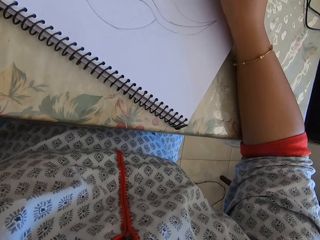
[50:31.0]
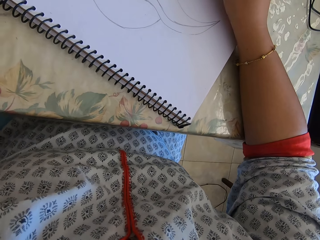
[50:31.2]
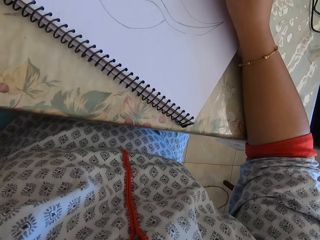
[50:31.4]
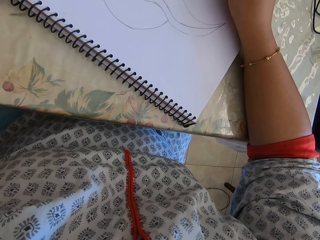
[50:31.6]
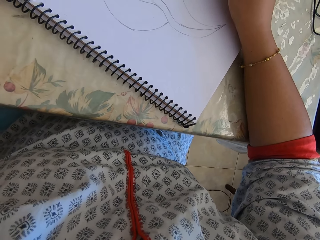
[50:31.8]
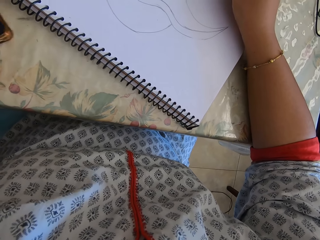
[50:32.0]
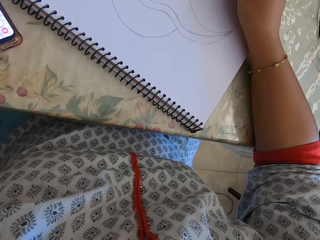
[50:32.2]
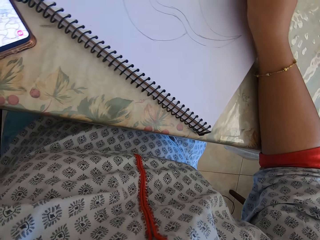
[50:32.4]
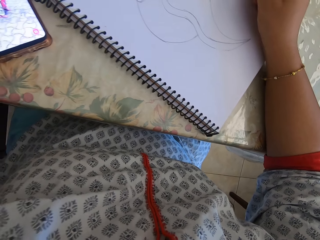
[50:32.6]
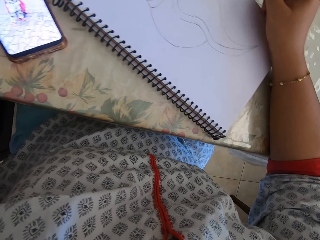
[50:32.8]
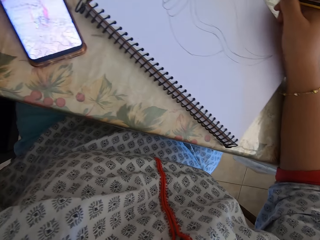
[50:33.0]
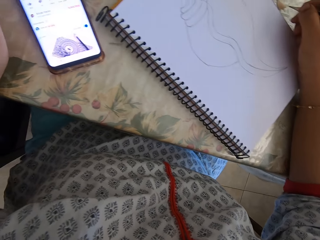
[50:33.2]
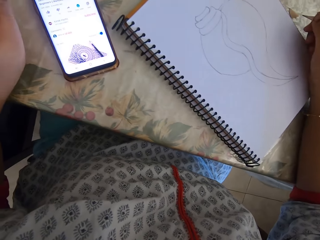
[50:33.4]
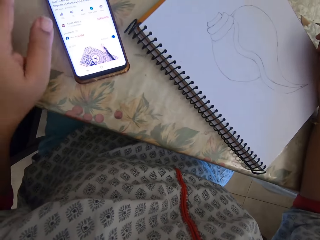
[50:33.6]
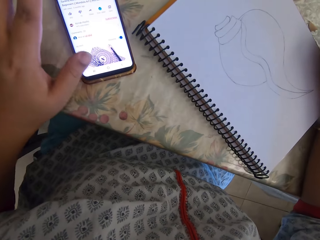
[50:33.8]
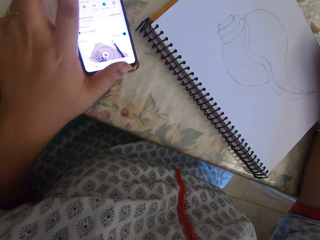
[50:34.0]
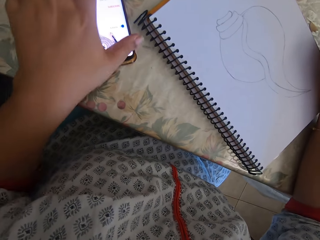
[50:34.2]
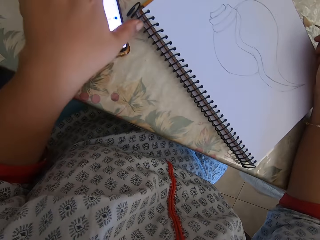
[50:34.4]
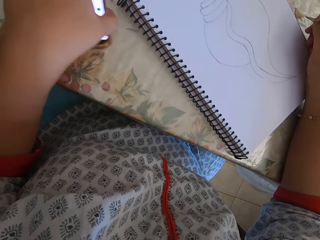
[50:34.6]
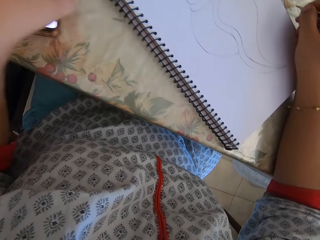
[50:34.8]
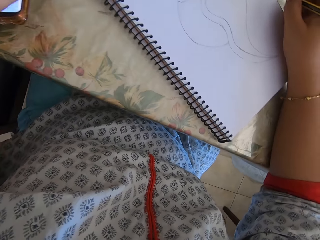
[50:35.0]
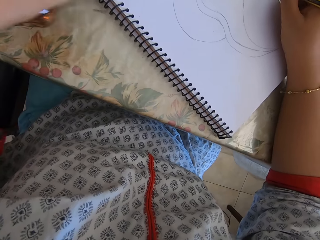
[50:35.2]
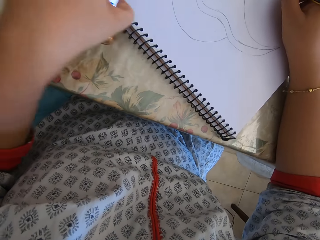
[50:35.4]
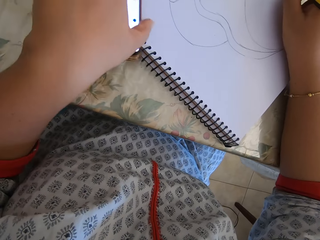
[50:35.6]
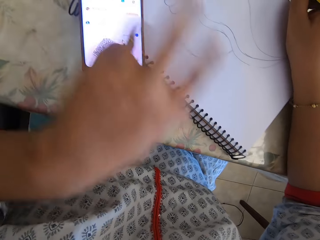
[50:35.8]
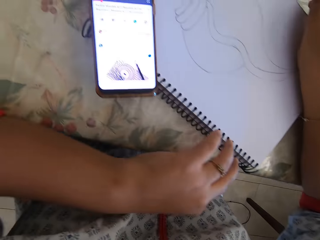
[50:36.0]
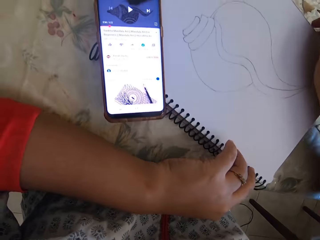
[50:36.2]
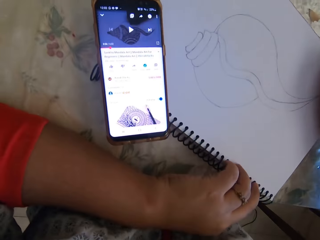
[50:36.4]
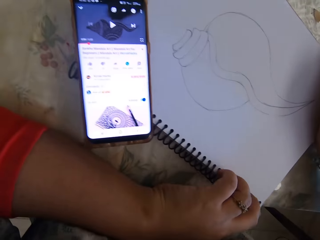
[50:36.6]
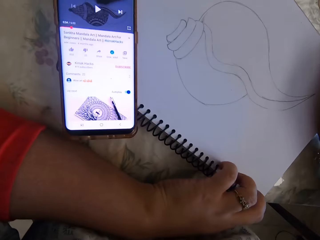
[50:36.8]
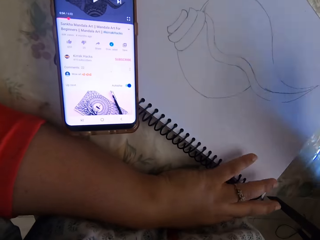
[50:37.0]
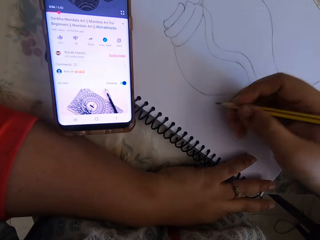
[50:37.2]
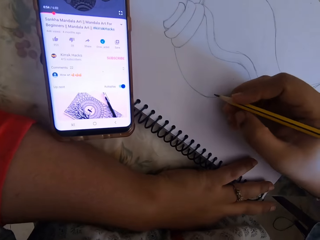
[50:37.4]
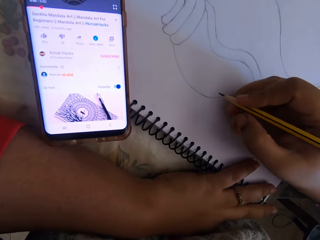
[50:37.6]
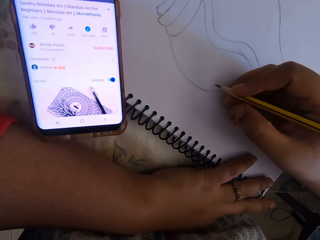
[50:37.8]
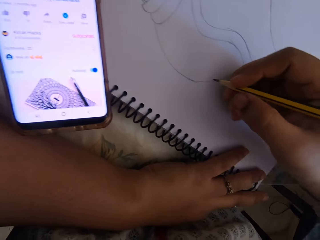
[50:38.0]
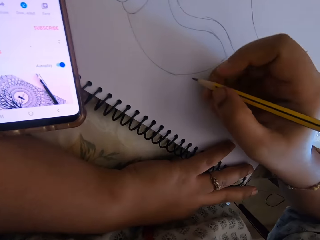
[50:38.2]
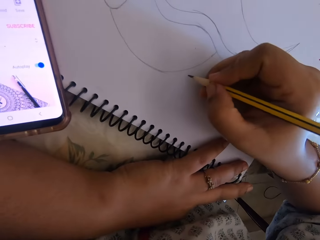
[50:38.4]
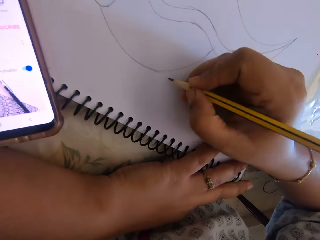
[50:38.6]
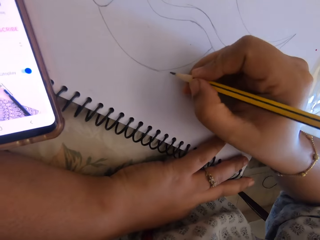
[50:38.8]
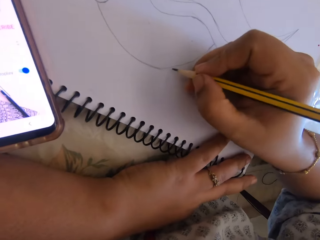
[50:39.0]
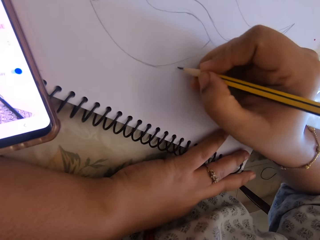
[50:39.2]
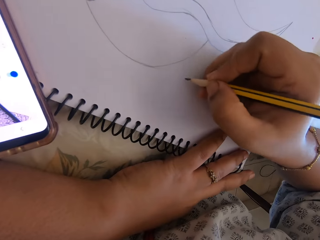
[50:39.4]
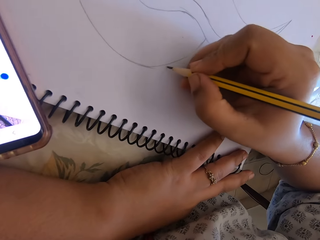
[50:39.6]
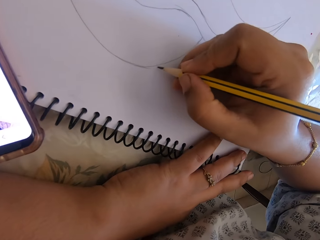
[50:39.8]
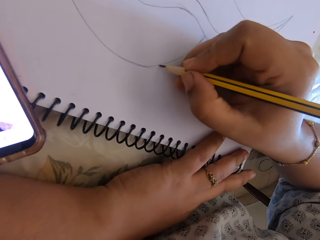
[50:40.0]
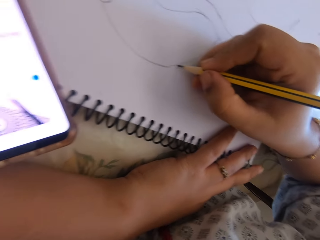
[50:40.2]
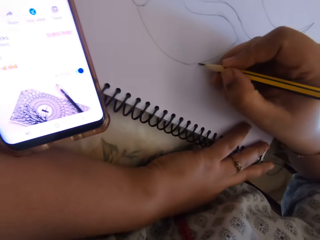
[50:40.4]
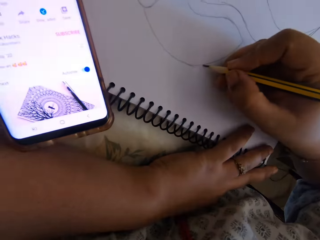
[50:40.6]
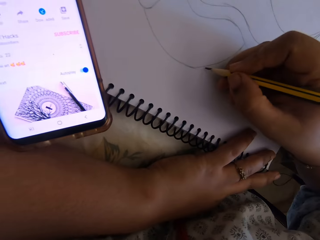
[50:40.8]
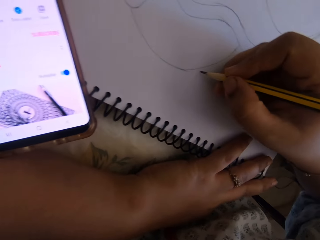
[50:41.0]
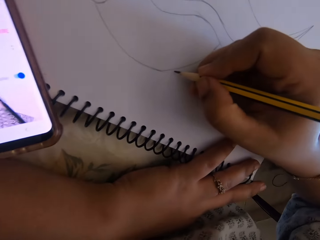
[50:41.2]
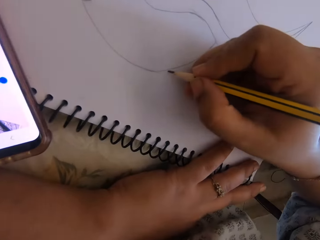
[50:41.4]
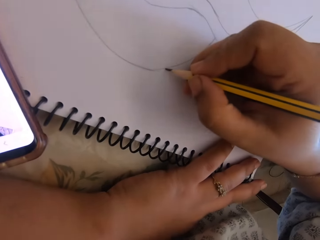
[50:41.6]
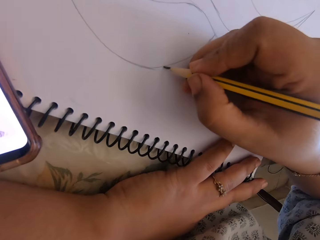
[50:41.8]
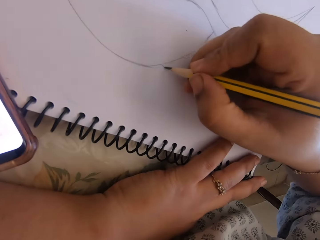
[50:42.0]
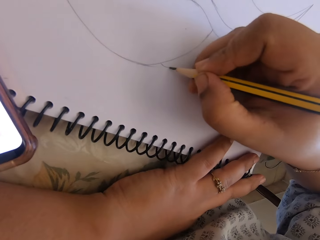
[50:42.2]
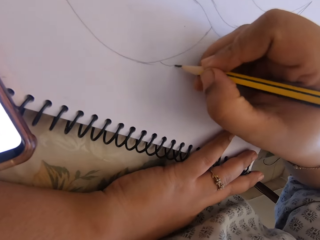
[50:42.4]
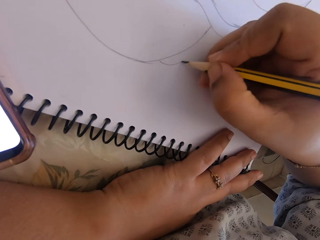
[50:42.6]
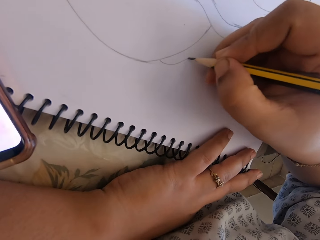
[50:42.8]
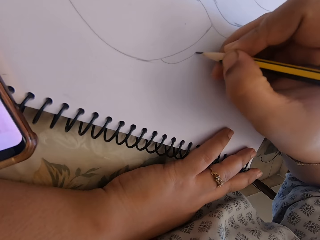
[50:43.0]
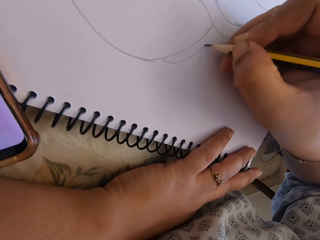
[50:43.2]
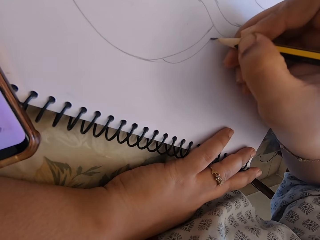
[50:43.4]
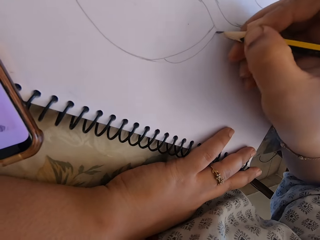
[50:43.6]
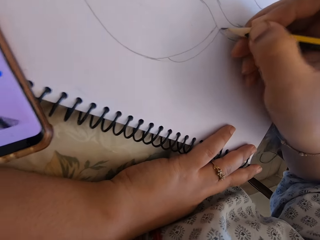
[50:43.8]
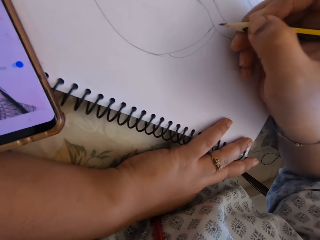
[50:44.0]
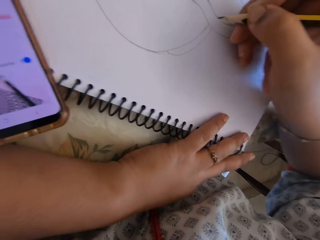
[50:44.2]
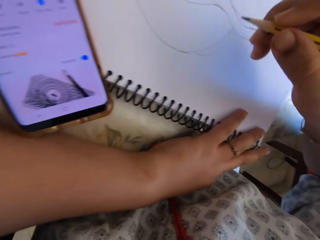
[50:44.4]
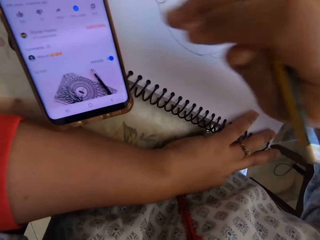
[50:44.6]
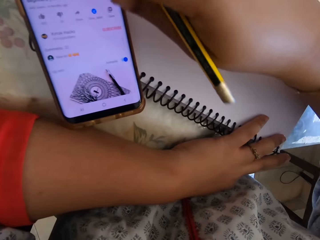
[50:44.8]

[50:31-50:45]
The camera wearer touches a phone. They place the phone on the notebook. They look at the phone. They draw on the notebook.

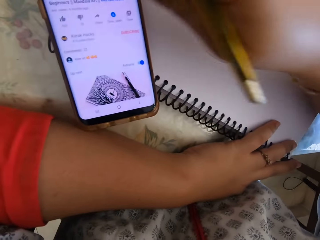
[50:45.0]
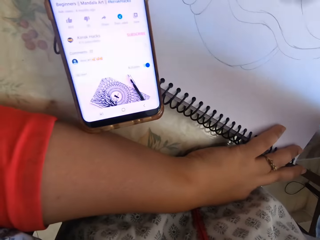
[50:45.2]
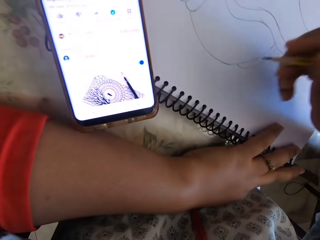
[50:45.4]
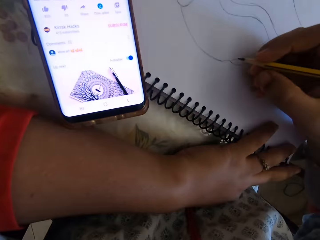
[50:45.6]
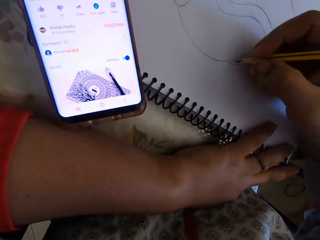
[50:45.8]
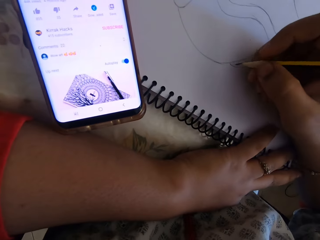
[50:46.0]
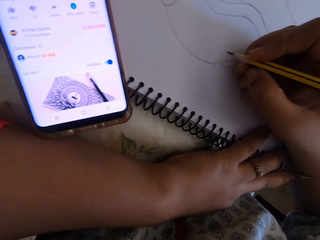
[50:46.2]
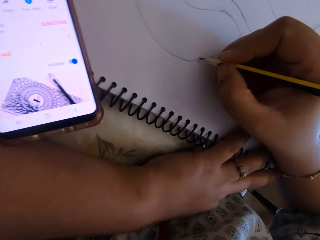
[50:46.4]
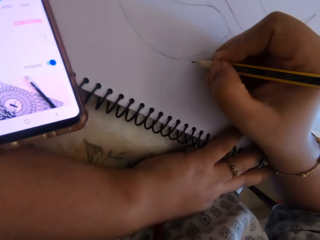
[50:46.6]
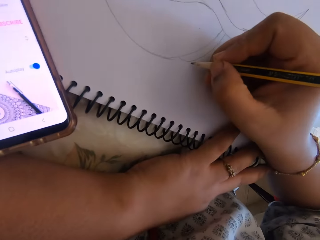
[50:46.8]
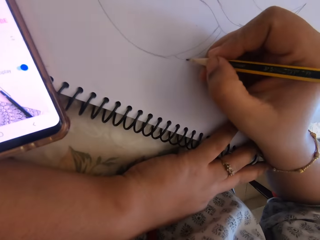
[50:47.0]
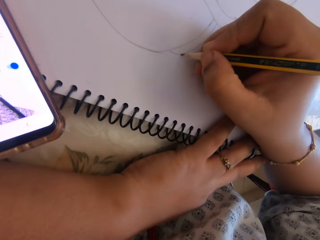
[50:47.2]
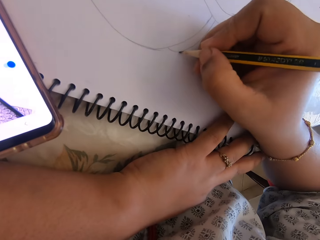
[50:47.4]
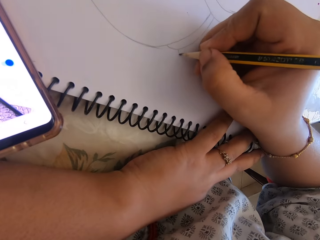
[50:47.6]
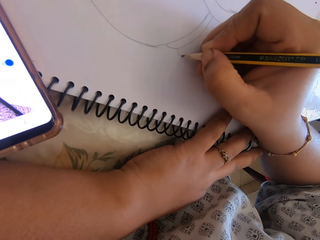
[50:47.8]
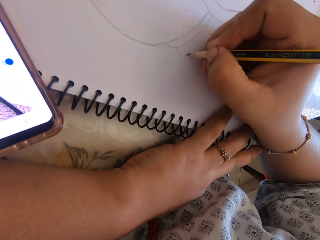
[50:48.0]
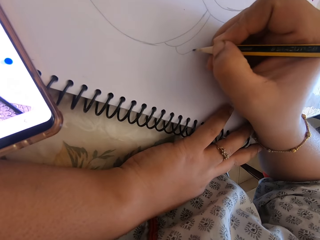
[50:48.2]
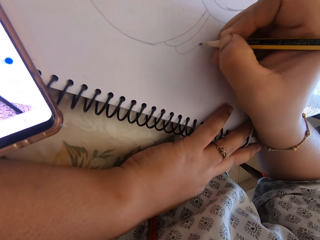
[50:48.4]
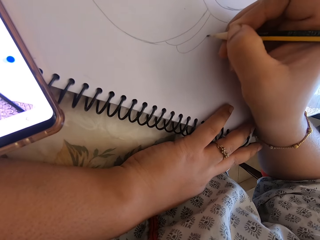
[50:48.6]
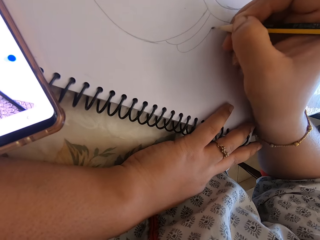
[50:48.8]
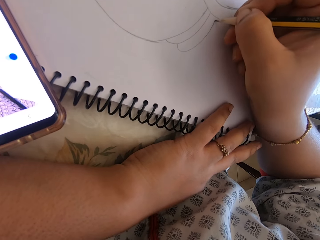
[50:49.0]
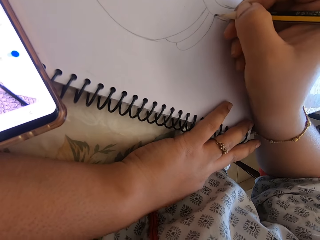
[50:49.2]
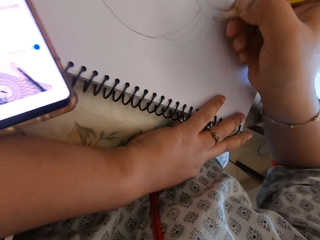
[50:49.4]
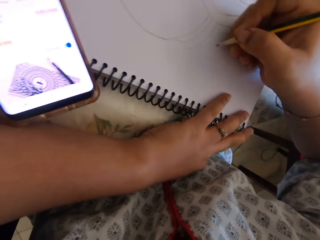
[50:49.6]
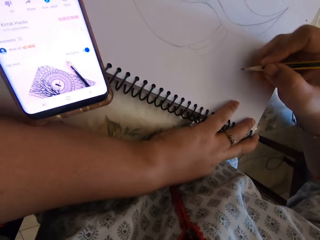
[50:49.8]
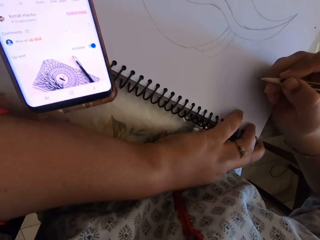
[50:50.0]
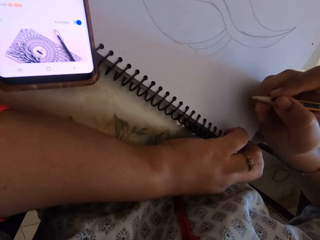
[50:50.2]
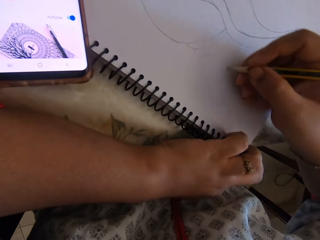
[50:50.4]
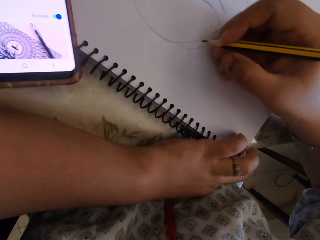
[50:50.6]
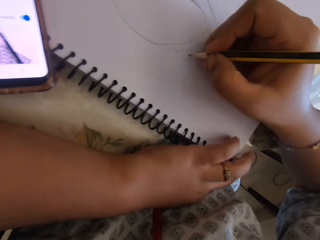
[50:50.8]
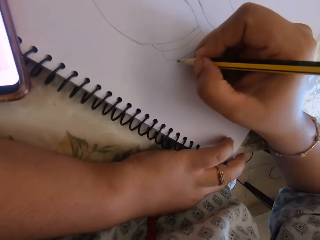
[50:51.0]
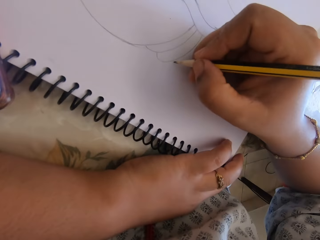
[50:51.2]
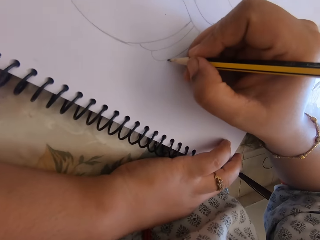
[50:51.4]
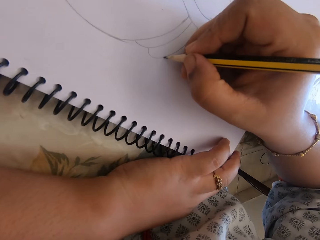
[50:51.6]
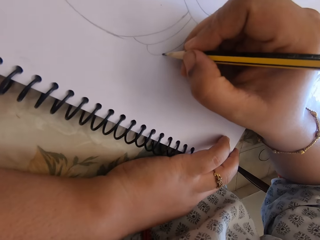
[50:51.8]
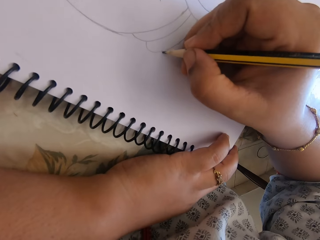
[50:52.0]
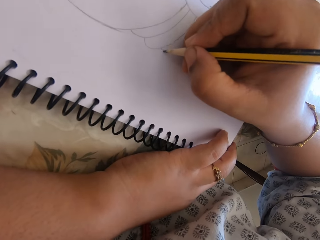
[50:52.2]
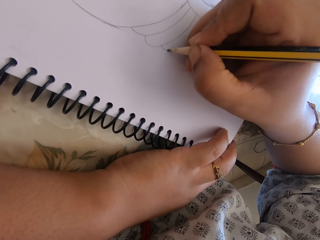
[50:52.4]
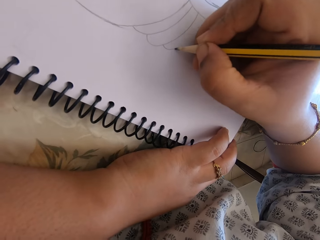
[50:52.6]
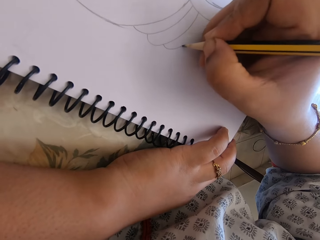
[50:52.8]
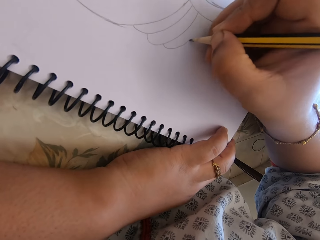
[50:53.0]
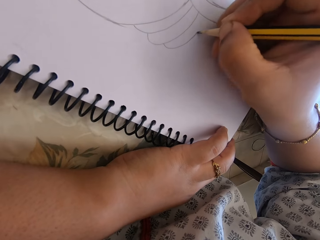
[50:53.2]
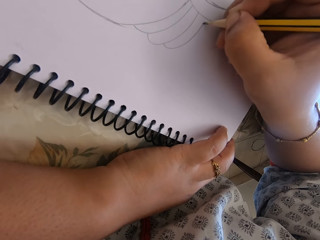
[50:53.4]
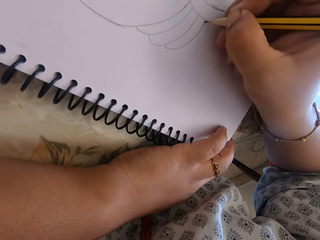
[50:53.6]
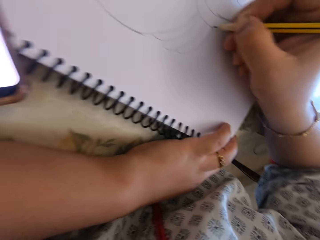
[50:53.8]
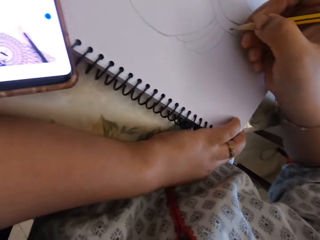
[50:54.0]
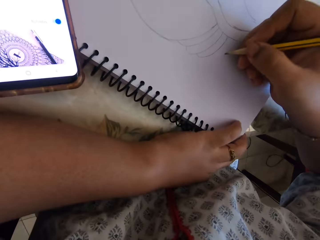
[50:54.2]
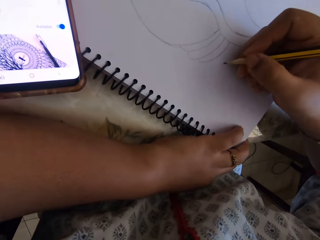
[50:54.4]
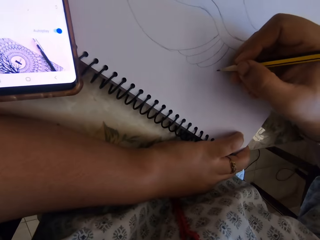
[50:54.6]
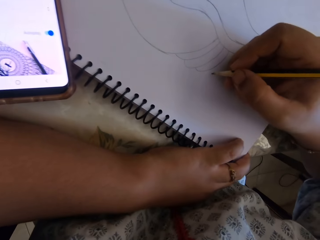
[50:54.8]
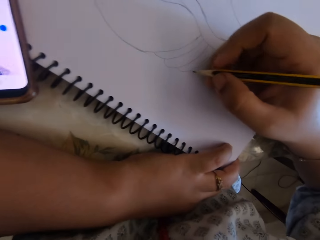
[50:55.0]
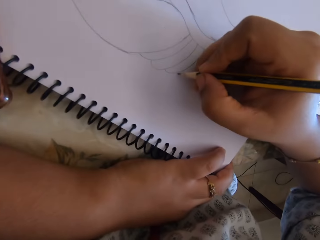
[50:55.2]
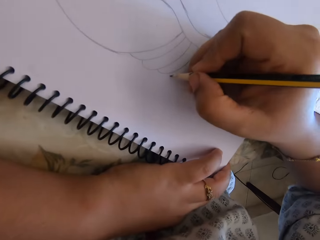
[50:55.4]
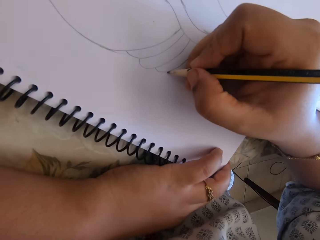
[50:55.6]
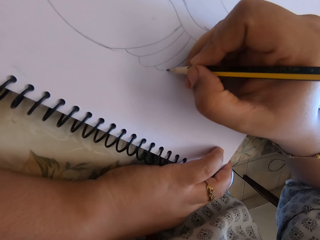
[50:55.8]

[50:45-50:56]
The camera wearer presses the phone. They draw on the notebook. They move the book. They draw on the notebook.
